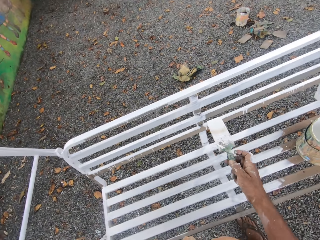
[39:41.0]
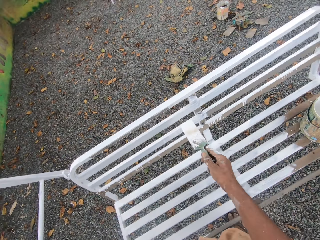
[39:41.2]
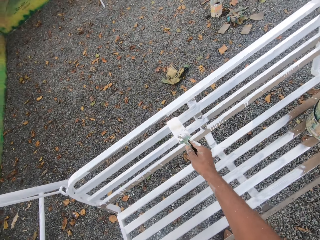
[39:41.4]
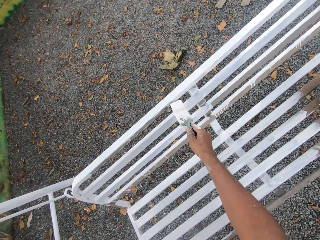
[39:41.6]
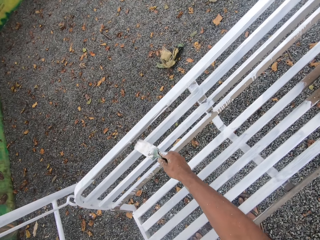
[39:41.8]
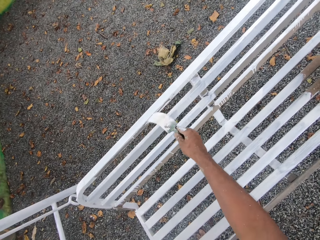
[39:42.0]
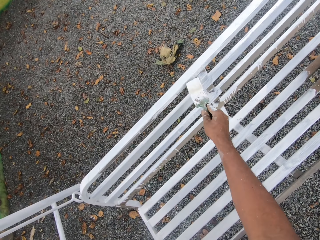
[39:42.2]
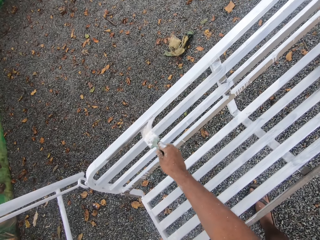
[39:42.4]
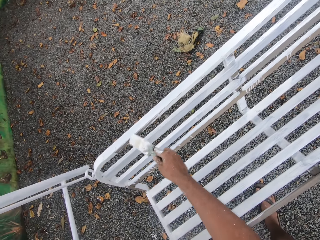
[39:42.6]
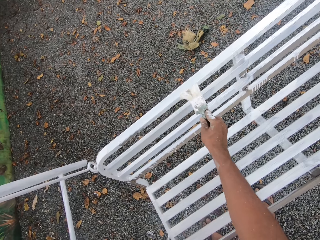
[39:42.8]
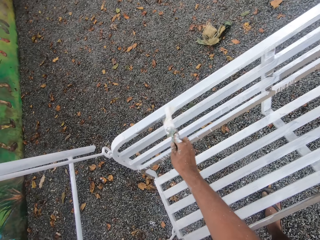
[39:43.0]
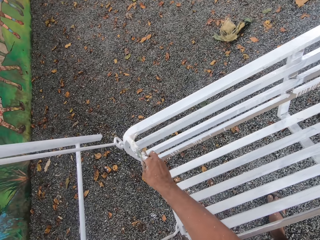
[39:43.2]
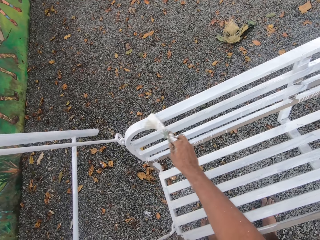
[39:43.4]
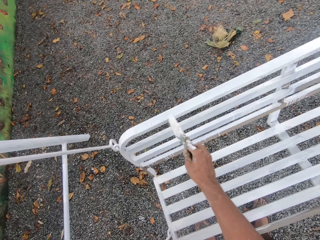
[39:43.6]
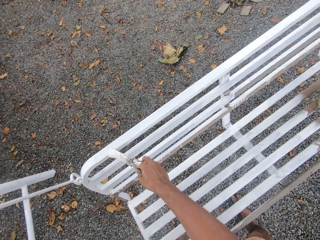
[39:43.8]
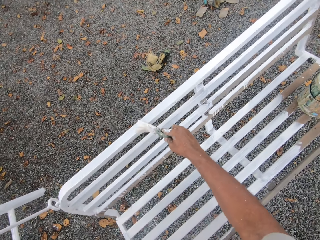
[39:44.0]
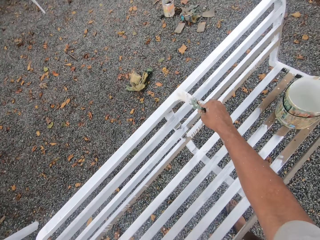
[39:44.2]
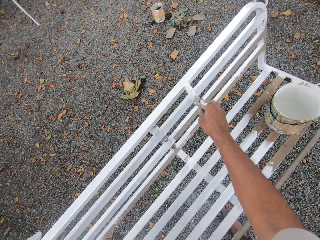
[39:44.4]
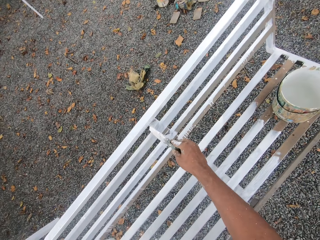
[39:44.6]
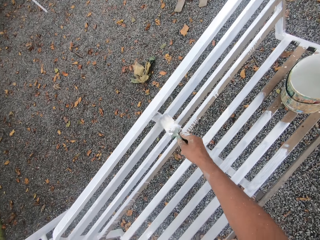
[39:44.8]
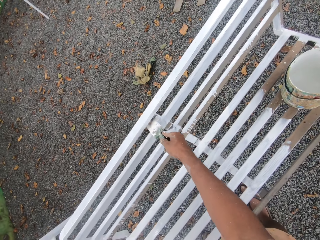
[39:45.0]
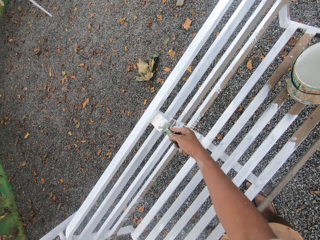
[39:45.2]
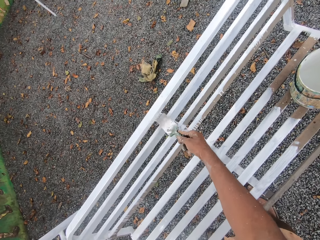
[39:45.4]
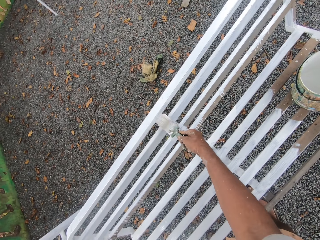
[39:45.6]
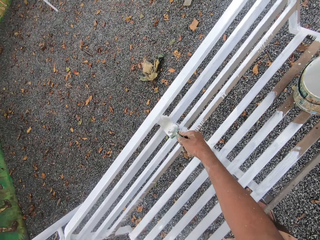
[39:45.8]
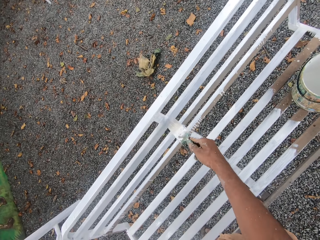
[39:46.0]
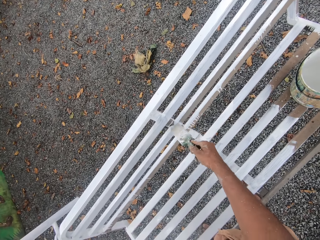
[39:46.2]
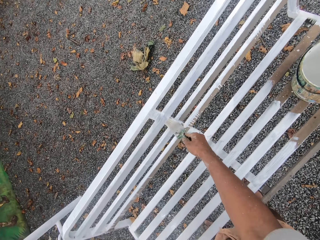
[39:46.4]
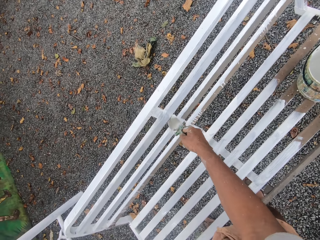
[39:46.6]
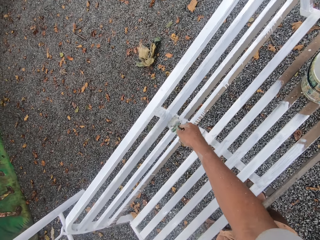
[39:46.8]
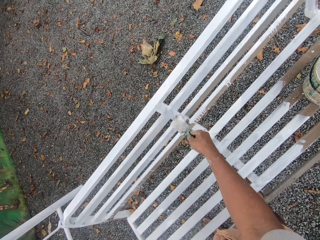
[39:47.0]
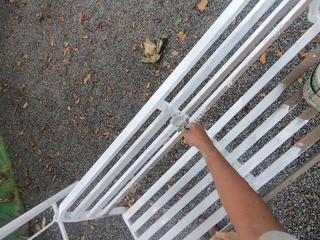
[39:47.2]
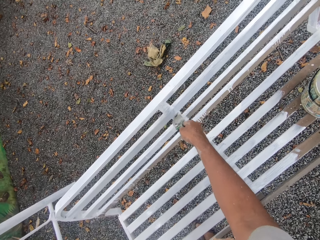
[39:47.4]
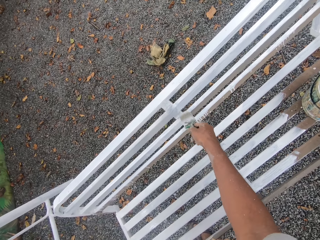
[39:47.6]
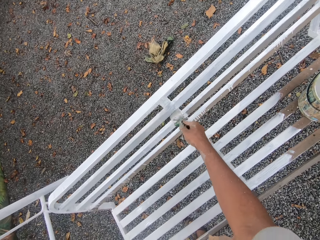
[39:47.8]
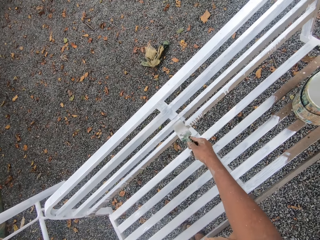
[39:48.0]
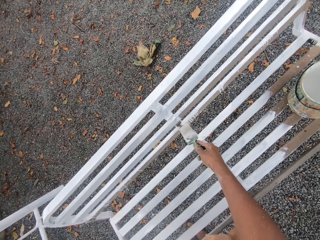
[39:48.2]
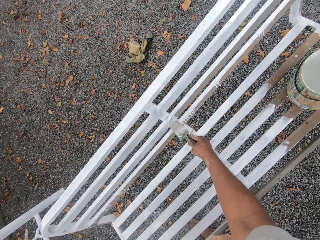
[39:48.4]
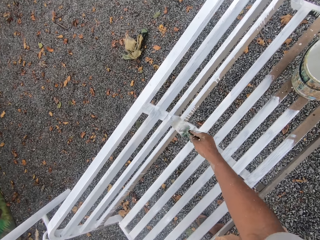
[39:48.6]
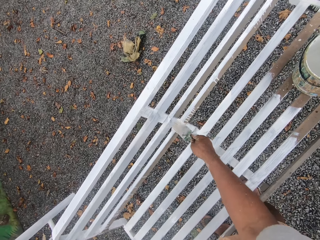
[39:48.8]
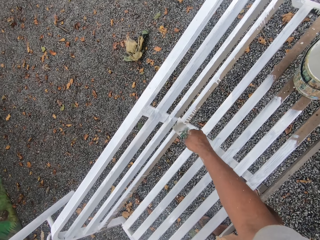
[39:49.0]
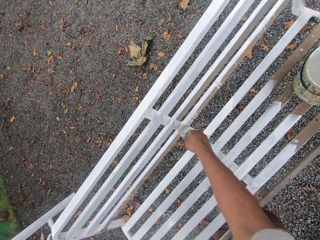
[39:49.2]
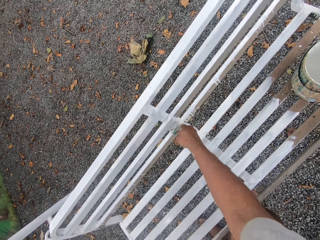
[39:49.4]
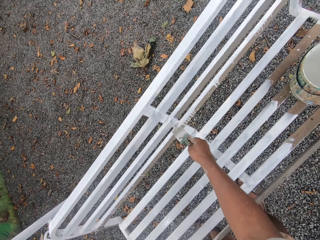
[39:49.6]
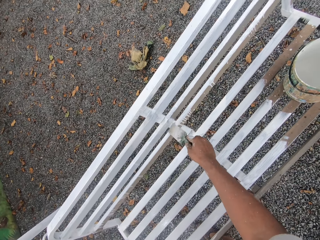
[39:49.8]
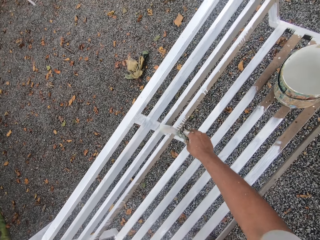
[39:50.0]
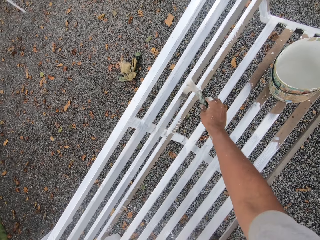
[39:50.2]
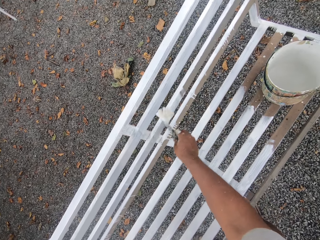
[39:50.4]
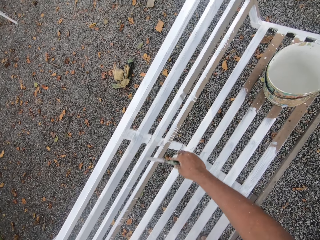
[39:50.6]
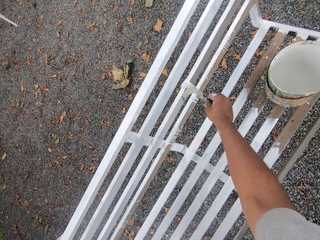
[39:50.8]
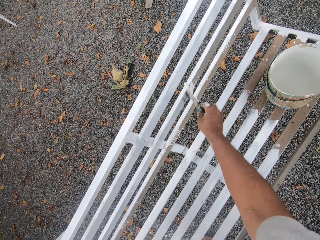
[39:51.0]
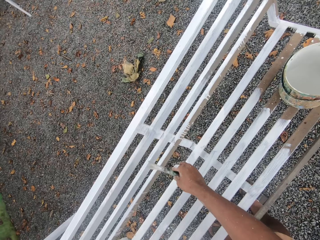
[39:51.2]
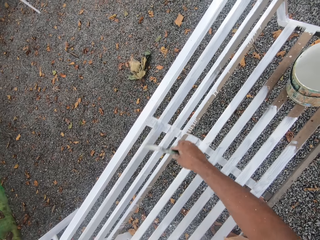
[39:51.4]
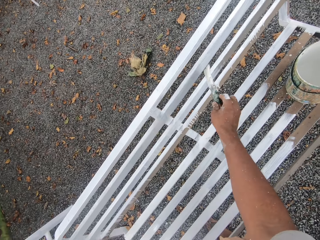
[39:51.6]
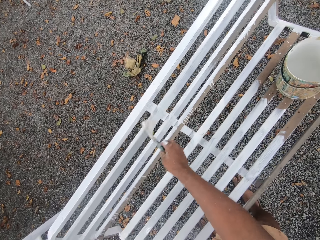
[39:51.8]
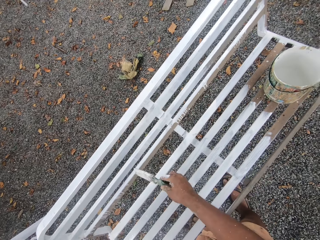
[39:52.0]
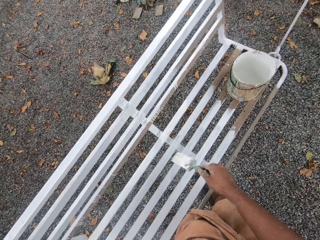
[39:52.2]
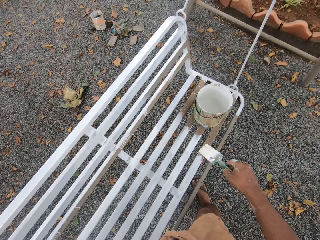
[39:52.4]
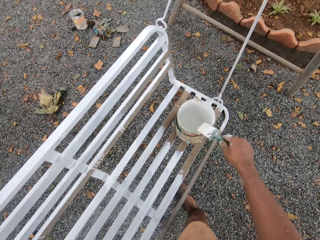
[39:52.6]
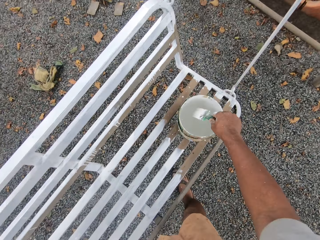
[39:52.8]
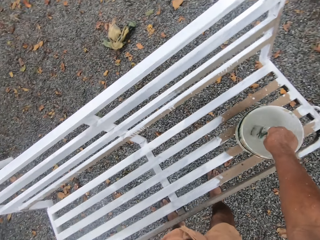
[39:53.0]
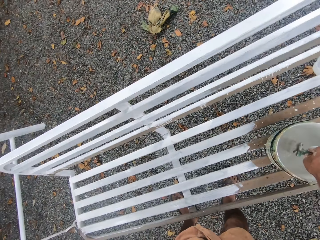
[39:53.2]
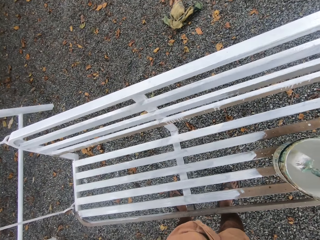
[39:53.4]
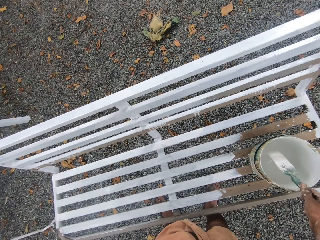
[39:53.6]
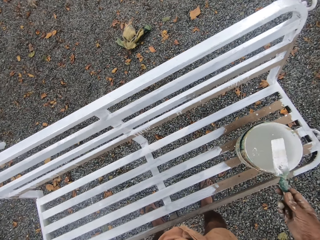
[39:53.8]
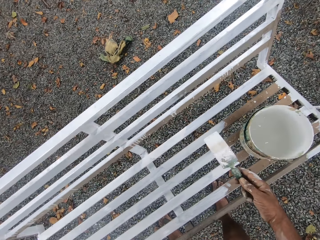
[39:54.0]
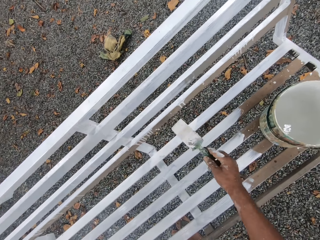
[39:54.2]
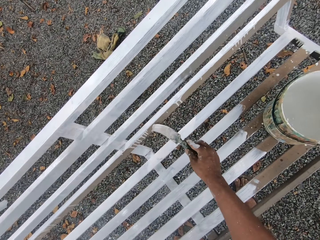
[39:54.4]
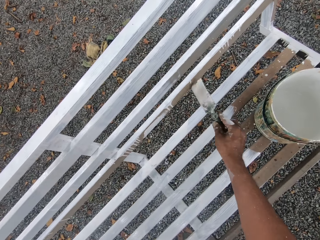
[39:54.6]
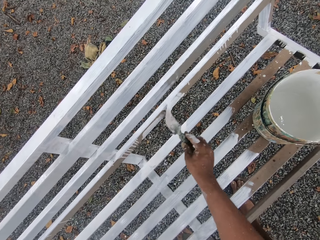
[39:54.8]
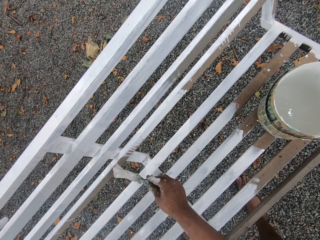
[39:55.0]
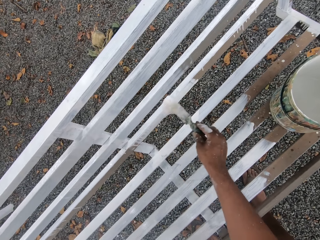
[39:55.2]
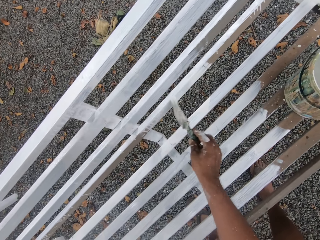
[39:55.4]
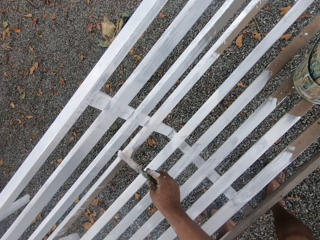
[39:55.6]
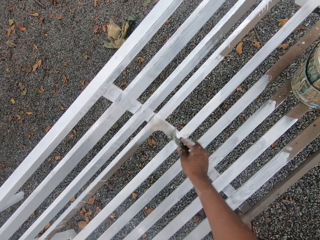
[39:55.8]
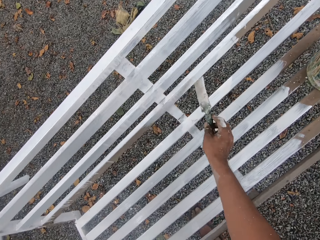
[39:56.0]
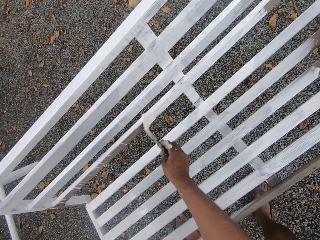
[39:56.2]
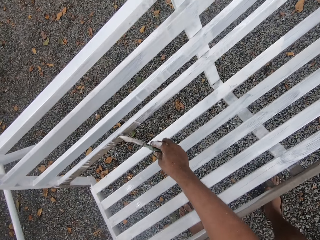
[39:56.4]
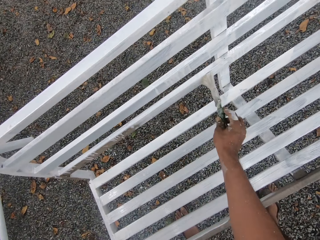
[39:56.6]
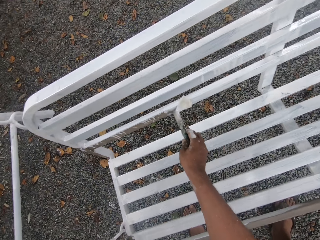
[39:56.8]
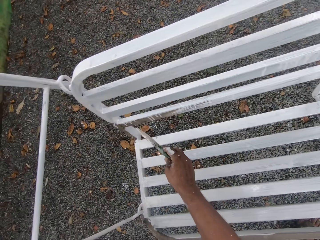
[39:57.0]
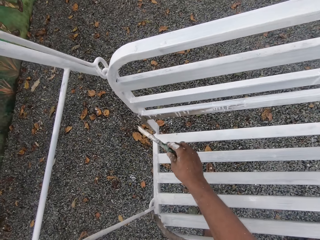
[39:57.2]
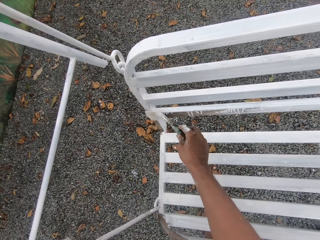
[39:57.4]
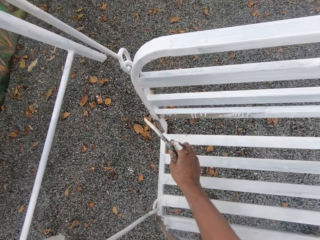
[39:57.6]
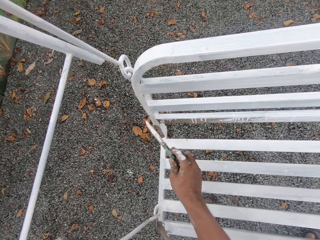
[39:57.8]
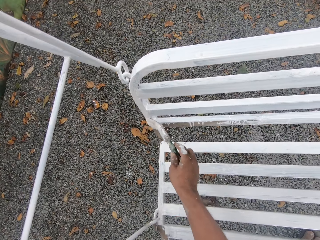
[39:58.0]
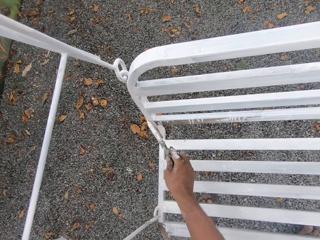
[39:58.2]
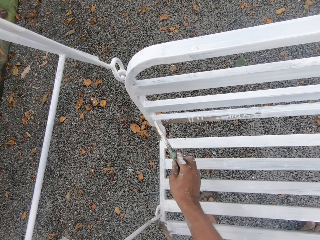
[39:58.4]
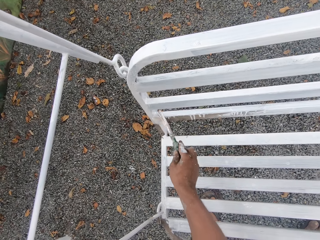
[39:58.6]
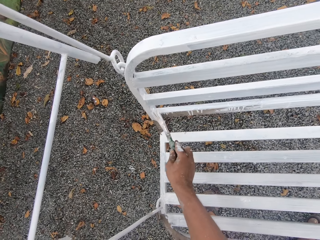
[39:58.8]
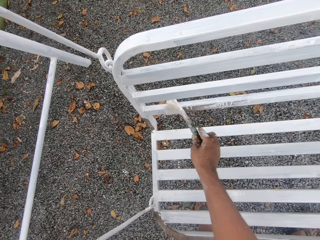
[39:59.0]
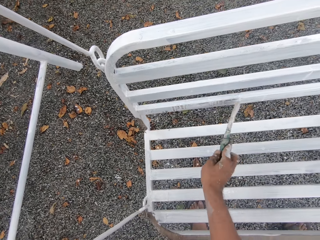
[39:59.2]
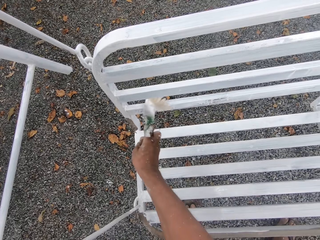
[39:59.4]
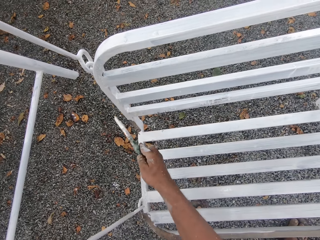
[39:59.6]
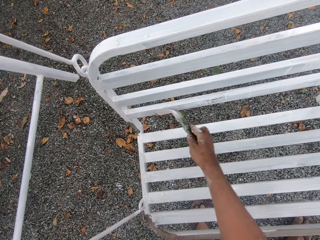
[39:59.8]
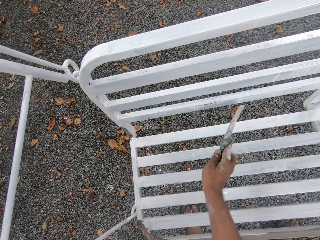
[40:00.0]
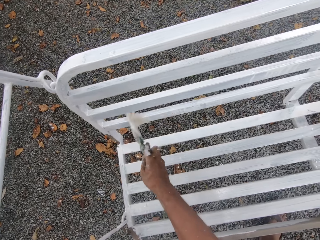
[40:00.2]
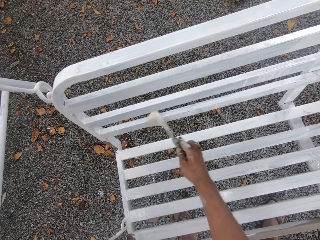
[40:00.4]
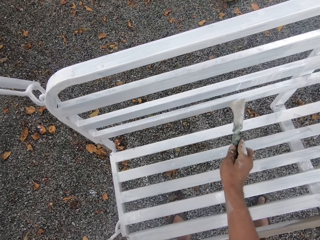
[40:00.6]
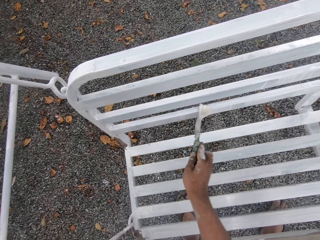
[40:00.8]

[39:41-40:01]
The camera wearer paints the swing set with the paintbrush. They dip the paintbrush into the paint can on the swing set. They paint the swing set with the paintbrush.

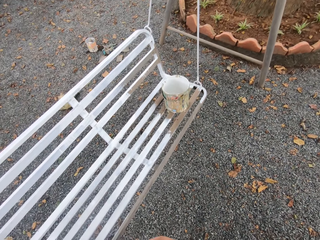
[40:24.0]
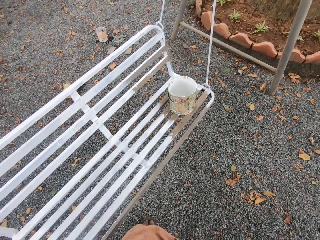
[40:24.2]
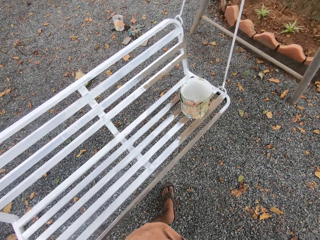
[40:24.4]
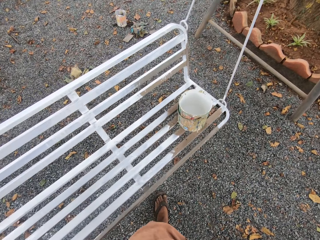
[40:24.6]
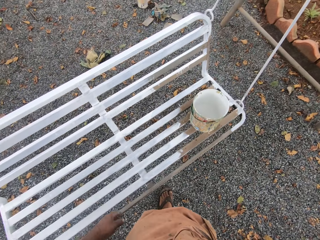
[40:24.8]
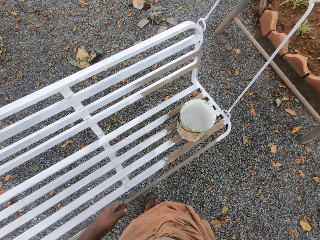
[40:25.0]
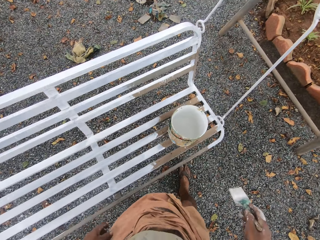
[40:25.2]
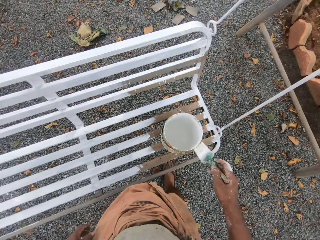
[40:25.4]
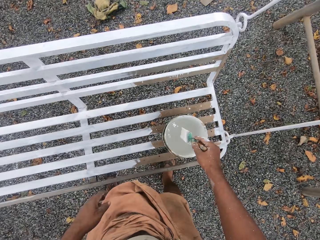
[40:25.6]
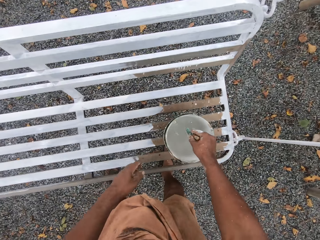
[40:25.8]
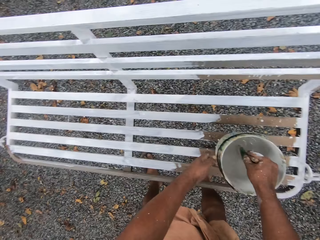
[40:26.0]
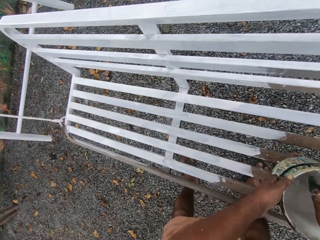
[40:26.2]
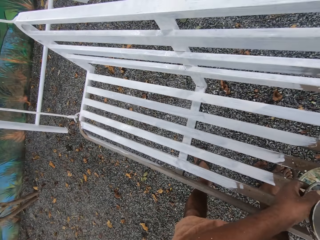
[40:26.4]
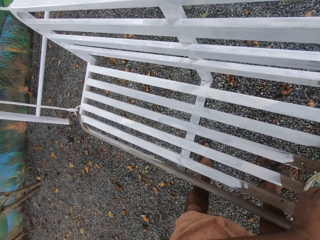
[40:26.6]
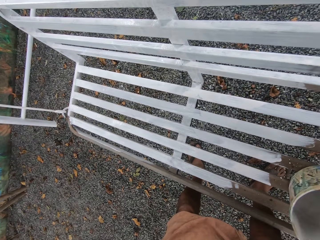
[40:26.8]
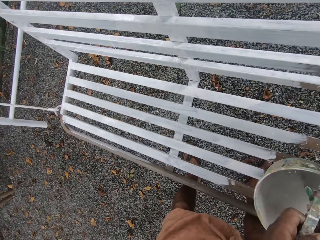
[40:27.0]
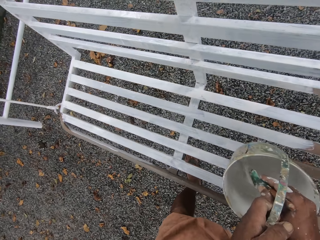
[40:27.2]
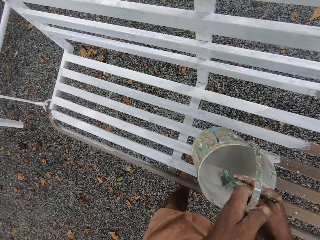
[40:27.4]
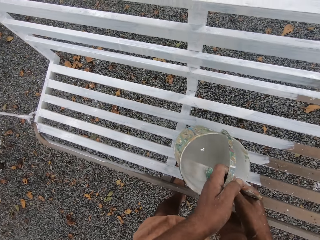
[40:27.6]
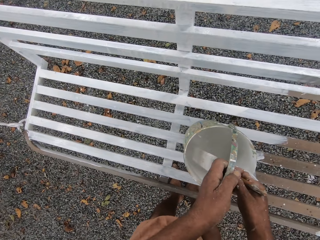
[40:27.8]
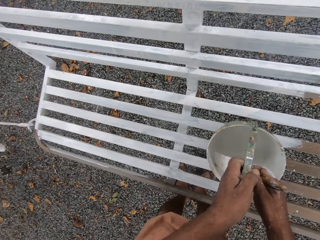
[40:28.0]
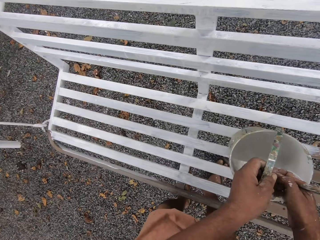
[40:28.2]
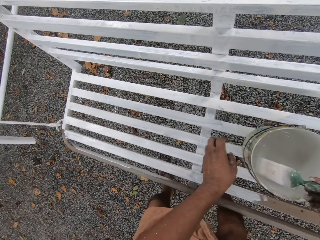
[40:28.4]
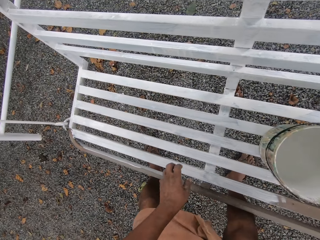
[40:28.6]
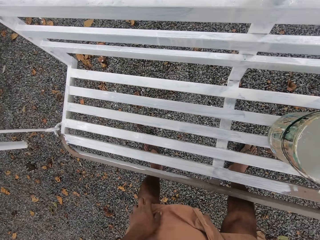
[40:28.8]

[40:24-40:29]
The camera wearer dips the paintbrush into the paint can or paint tin on the swing set or swing bench. He picks up the paint can with his left hand. He moves the paint tin on the swing bench. He places the paint can onto the swing set. He brushes paint in the paint tin.
